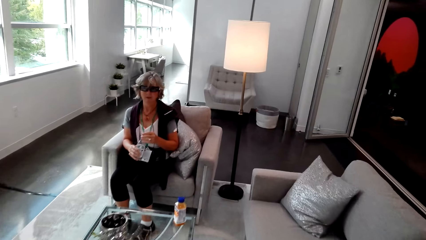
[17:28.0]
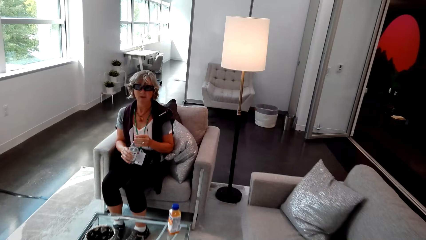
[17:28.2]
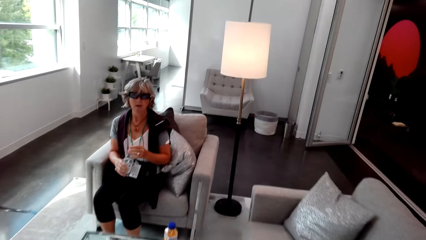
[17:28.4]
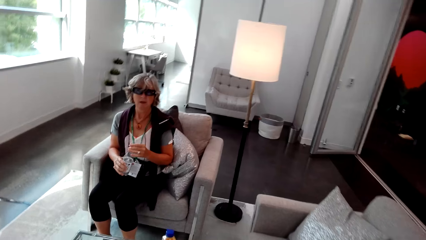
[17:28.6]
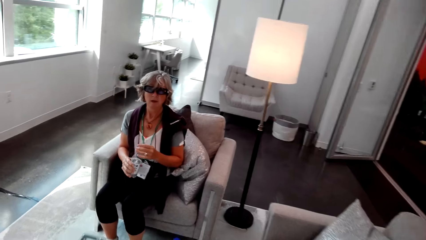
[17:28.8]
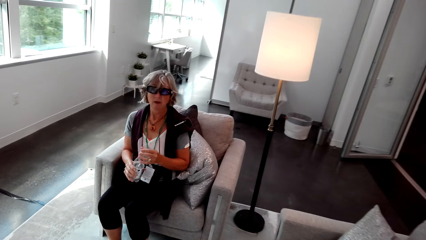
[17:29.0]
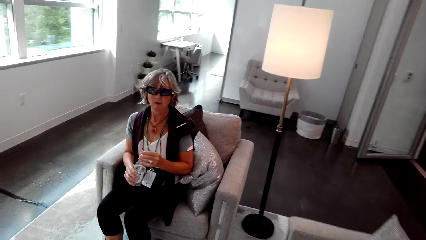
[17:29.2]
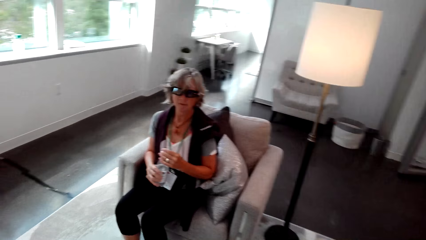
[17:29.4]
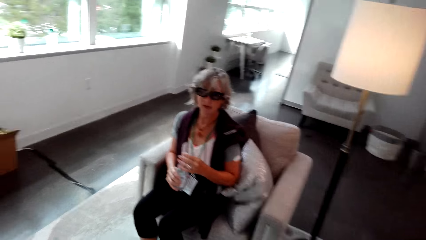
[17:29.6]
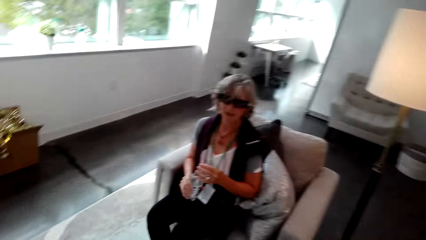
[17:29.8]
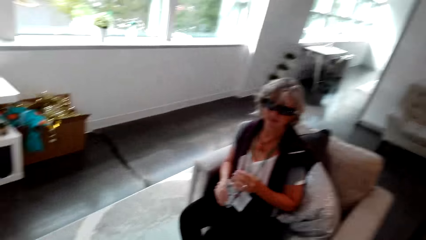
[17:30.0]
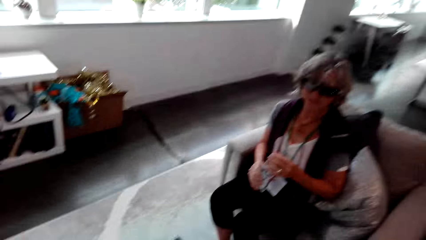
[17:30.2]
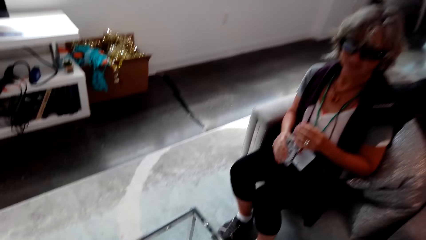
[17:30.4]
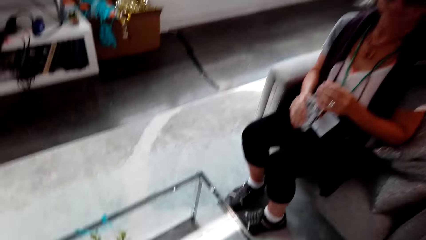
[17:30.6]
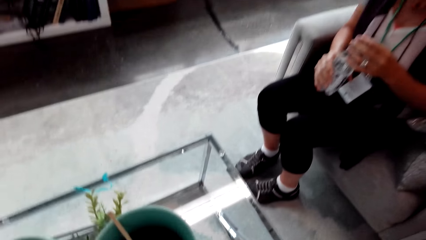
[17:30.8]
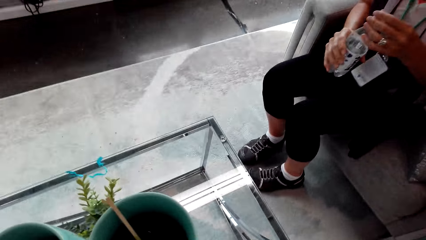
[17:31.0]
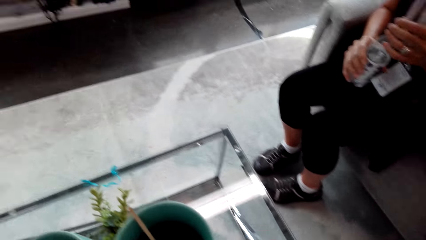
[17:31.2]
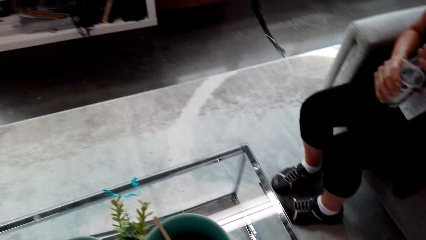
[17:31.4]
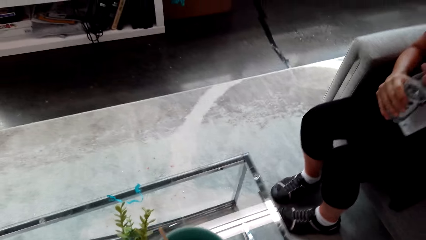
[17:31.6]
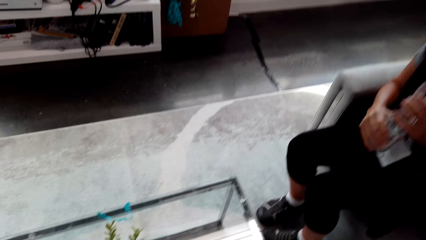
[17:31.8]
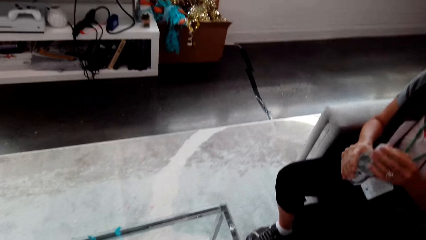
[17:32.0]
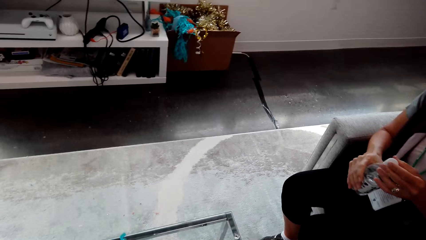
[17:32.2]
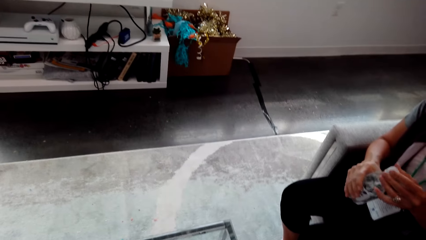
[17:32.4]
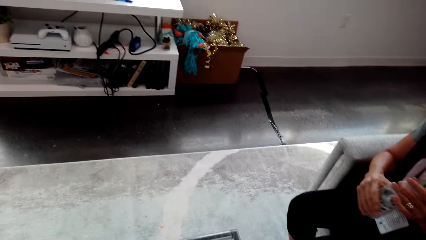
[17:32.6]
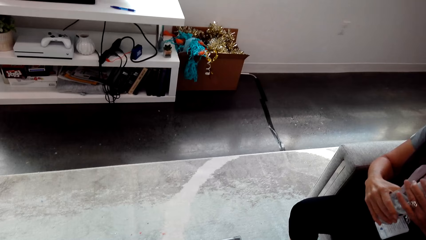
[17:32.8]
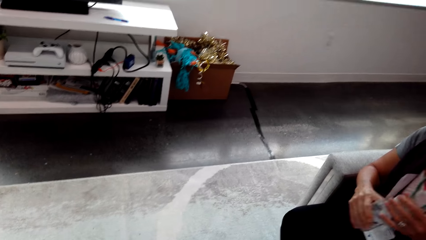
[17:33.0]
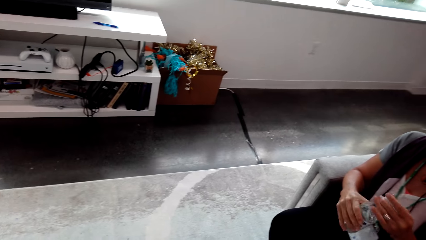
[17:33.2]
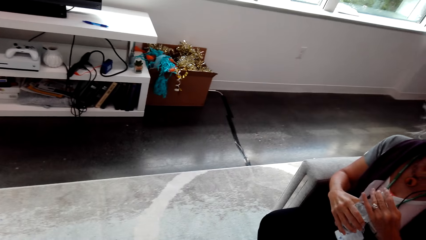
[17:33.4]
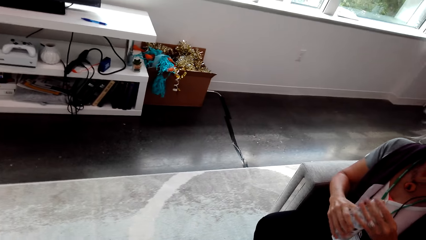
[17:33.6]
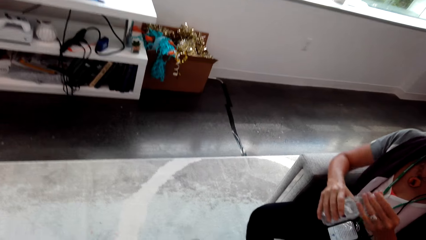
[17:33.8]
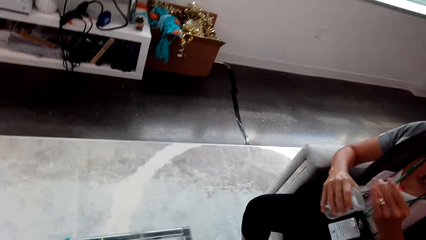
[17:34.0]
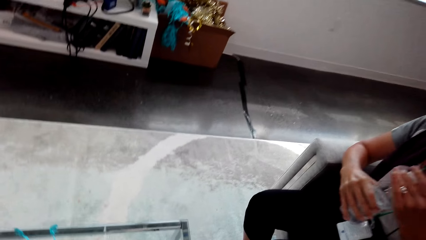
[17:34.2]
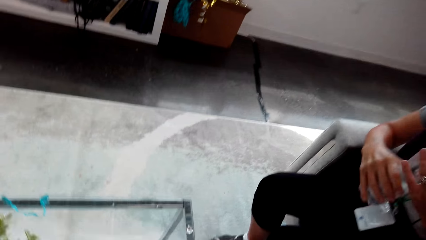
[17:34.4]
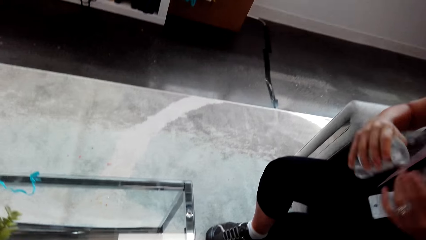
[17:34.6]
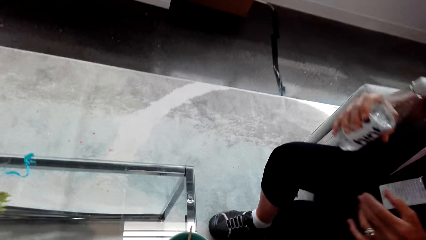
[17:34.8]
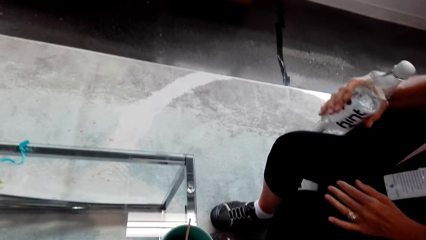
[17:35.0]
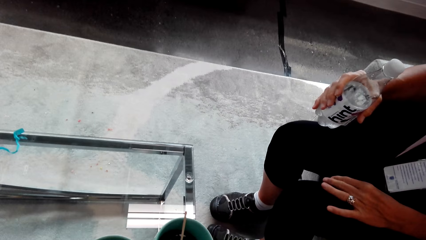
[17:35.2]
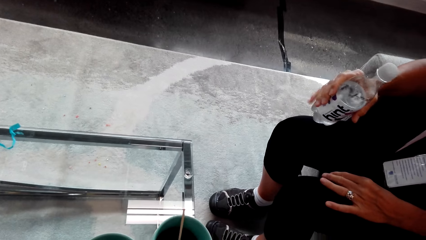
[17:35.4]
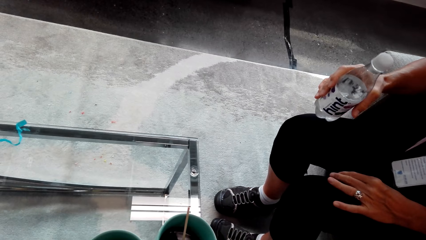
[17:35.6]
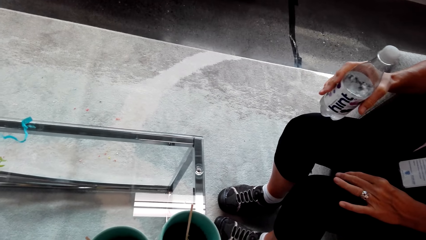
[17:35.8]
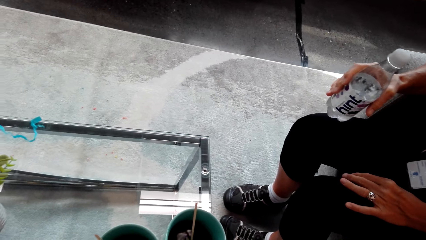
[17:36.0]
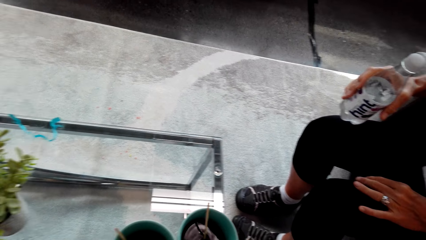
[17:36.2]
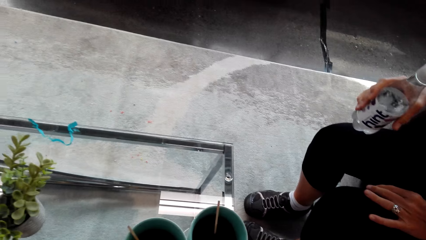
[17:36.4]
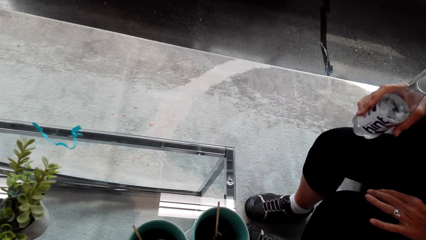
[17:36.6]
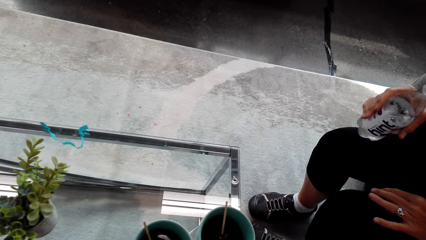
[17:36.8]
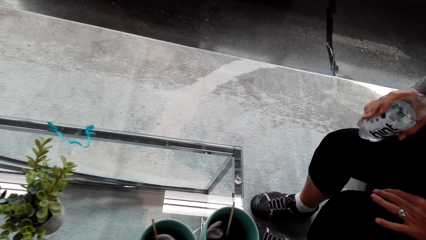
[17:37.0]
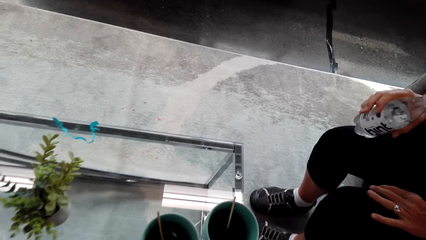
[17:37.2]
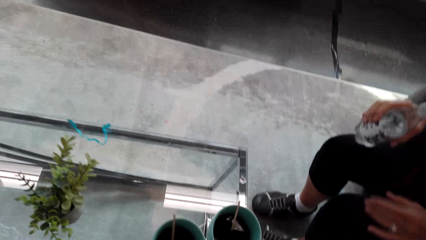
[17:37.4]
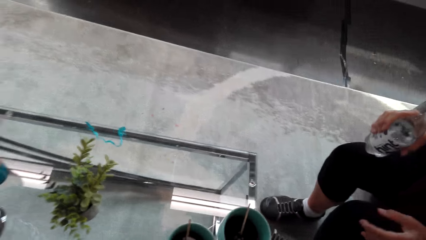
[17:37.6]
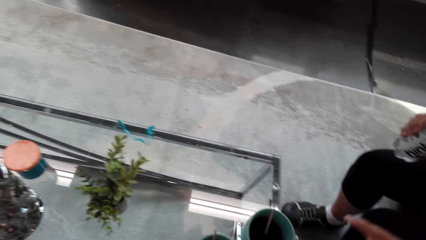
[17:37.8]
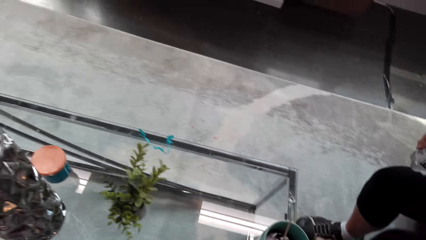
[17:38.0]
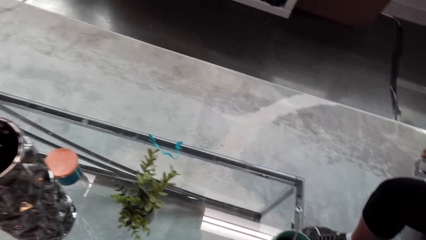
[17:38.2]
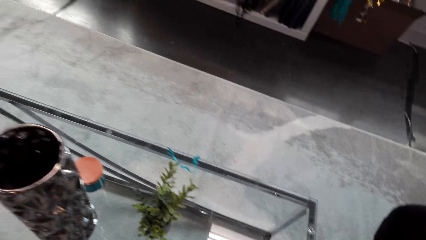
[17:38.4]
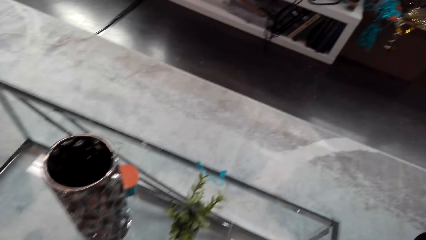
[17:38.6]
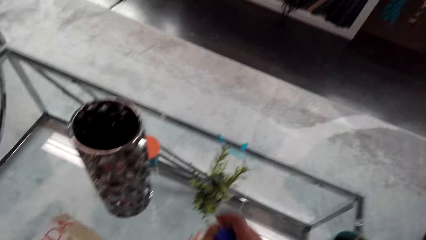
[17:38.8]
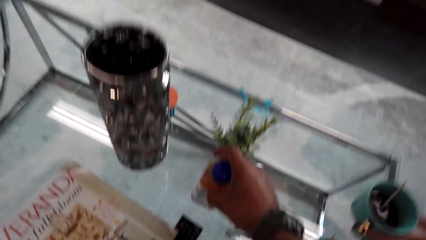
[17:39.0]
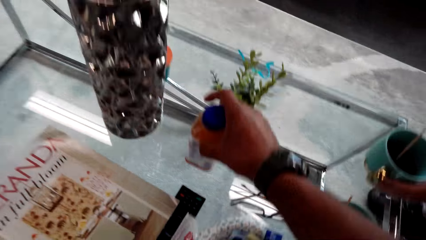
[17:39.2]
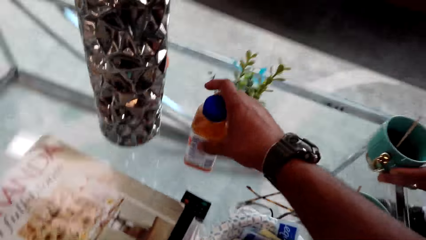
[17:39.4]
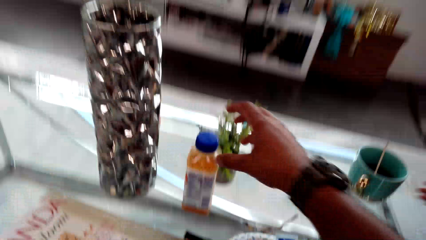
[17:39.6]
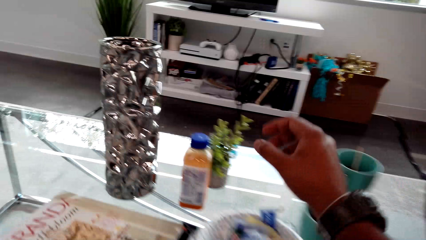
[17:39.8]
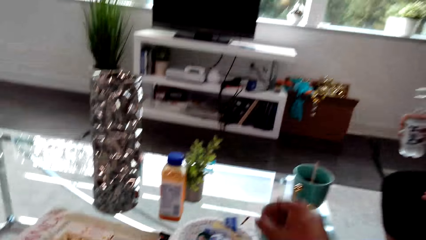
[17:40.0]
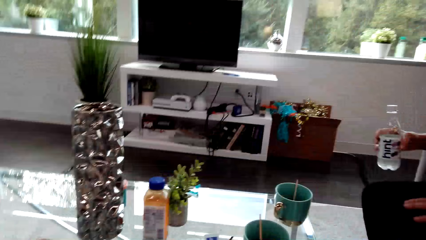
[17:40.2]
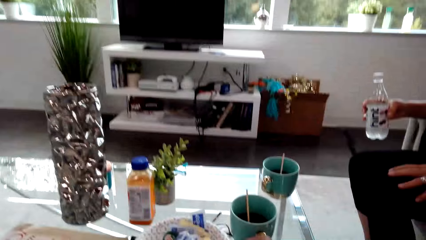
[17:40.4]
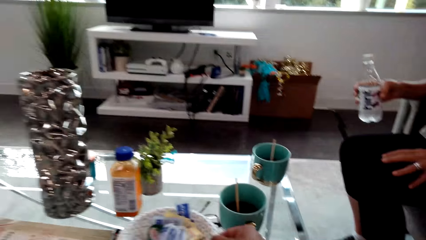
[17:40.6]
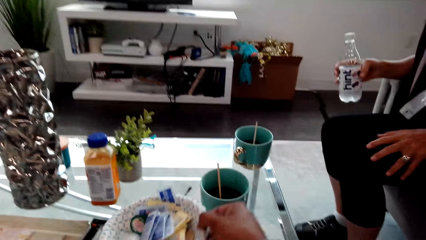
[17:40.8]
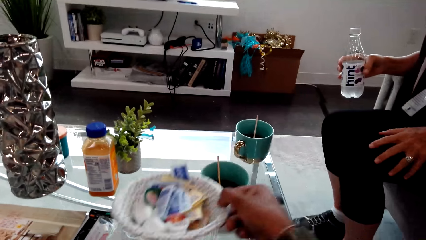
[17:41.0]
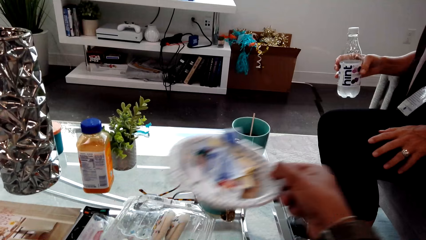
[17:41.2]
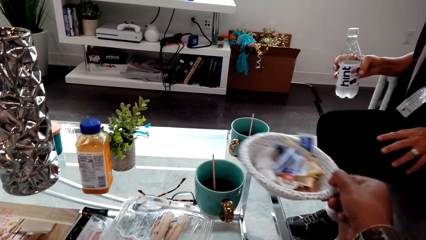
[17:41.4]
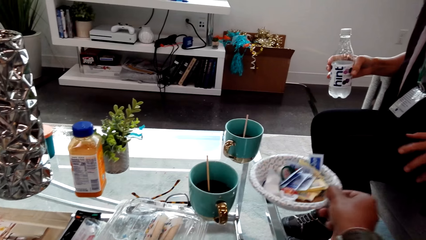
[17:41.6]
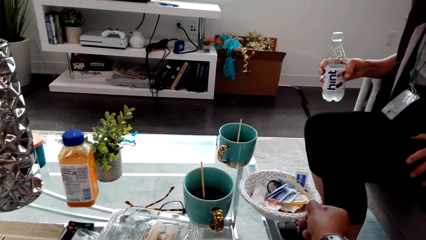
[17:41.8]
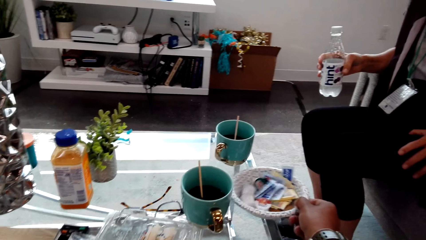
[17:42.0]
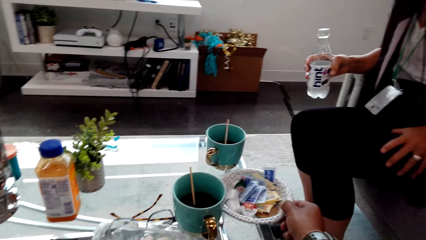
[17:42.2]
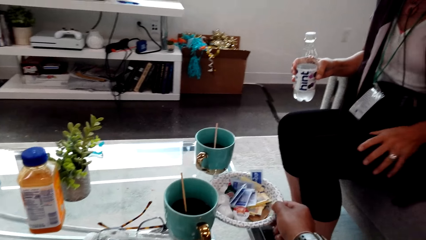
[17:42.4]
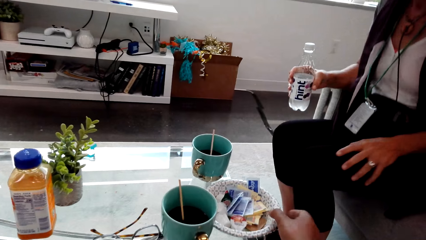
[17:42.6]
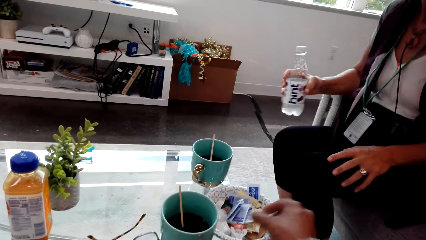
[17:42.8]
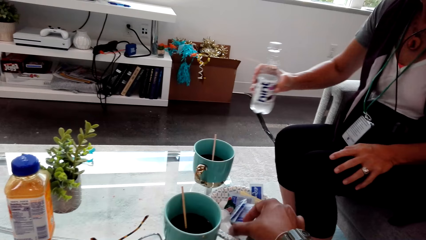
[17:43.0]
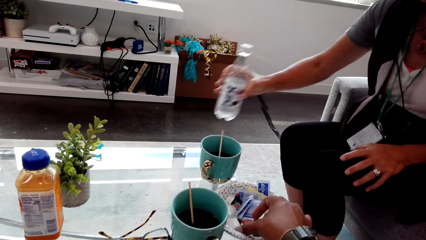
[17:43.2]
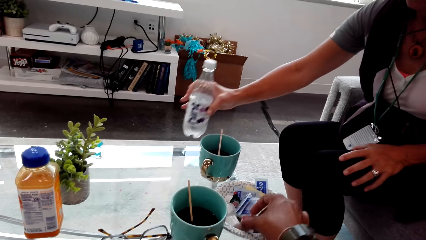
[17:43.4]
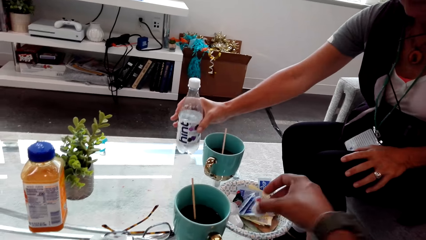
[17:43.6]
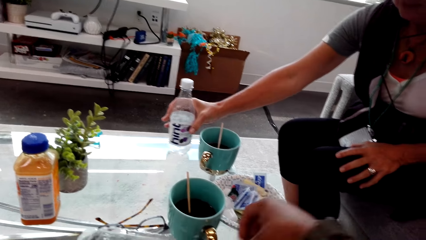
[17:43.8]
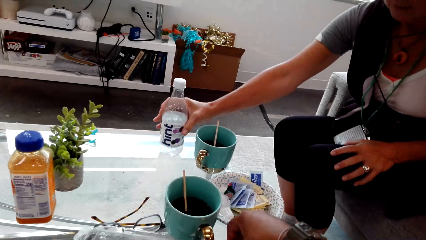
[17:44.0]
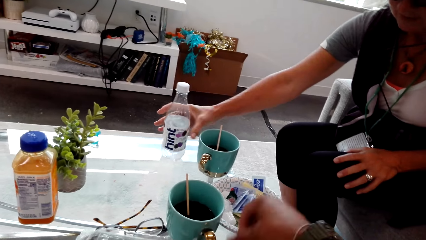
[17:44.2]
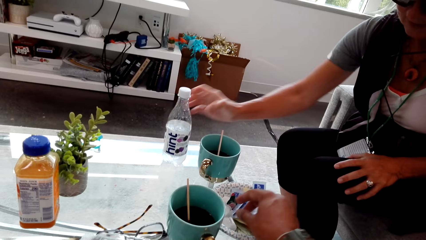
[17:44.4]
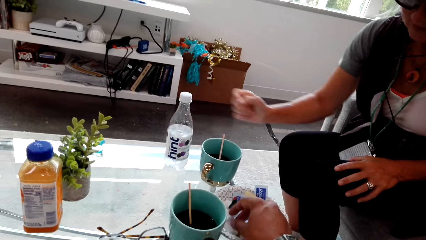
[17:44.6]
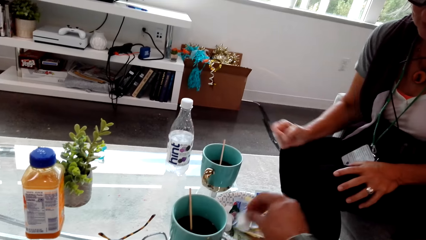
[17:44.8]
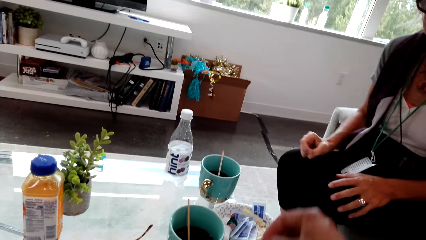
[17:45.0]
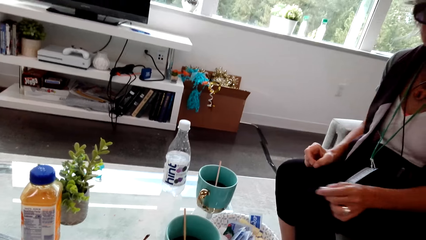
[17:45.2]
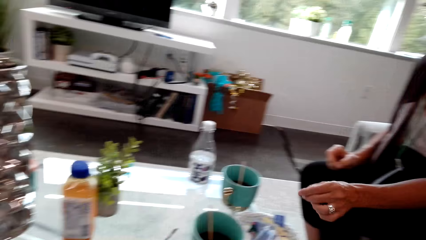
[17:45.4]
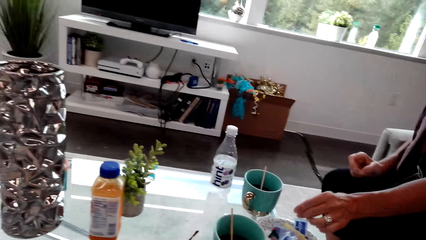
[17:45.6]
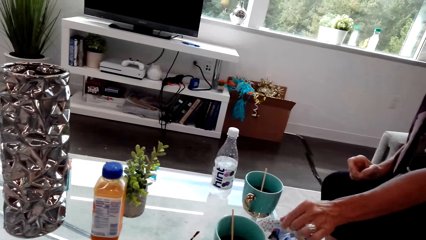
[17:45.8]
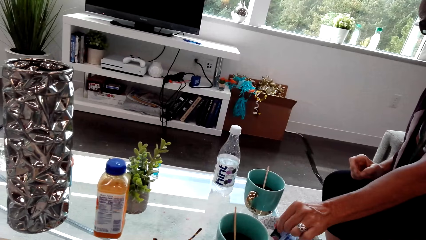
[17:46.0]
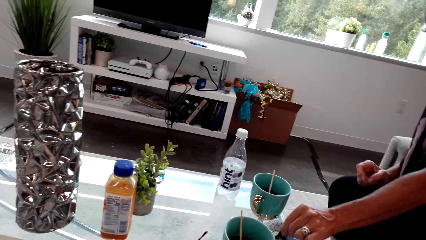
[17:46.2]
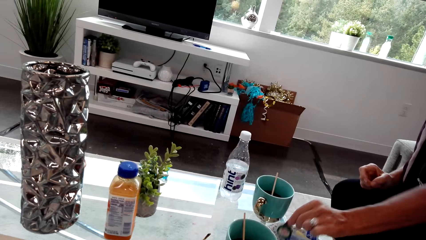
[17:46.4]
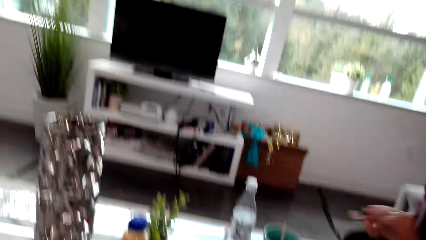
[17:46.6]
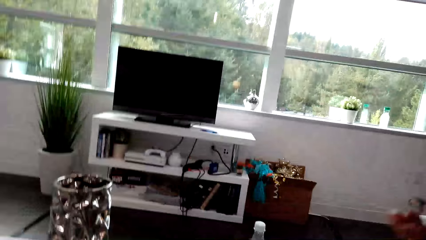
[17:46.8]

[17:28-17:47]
A lady holds the water bottle. The camera wearer talks with the lady and places the cups on the table. They look around and talk with the lady. The lady holds the bottle. The camera wearer holds the bottle. The lady holds the water bottle. The camera wearer talks with the lady, picks up a plate and talks with the lady. They hold the plate. The lady rubs herself with her hand. The camera wearer talks with the lady and places the plate on the table. They pick up something. The lady places the water bottle on the table. The camera wearer talks with the lady. They pick up something. They look around. The lady picks up something.
